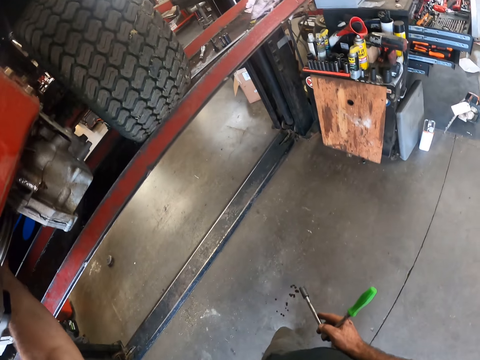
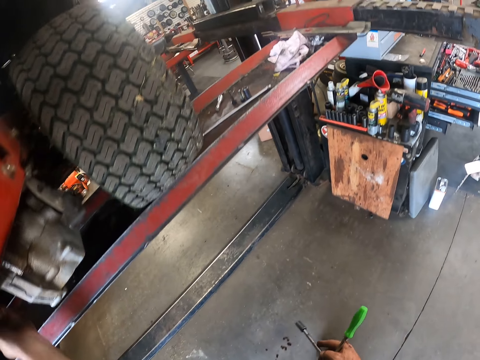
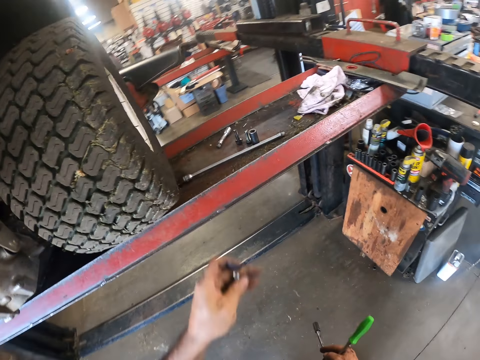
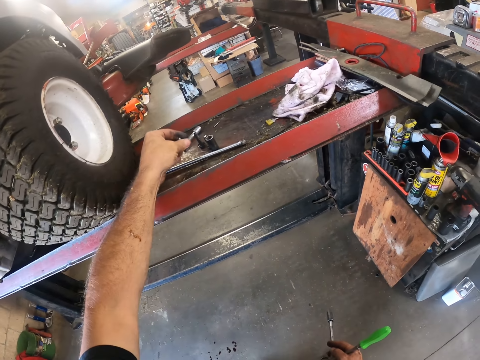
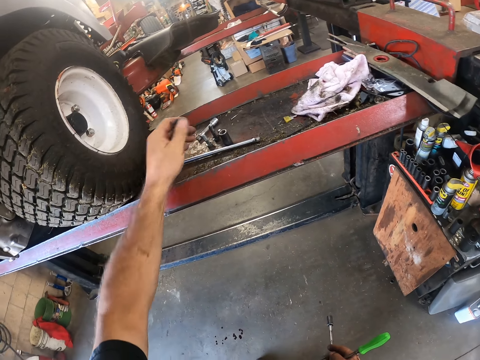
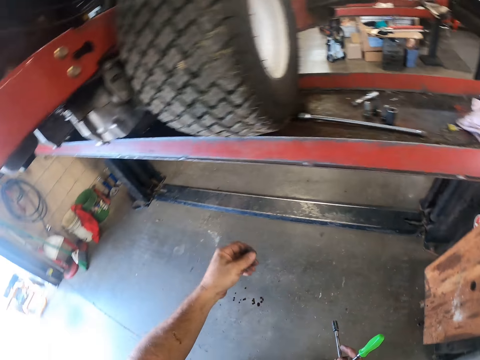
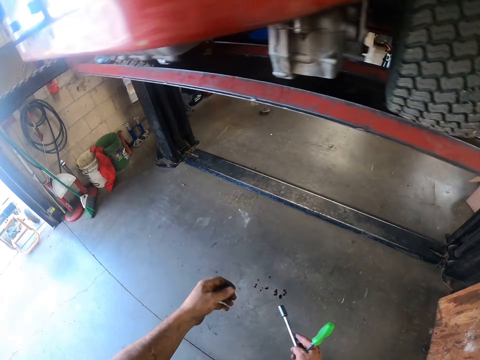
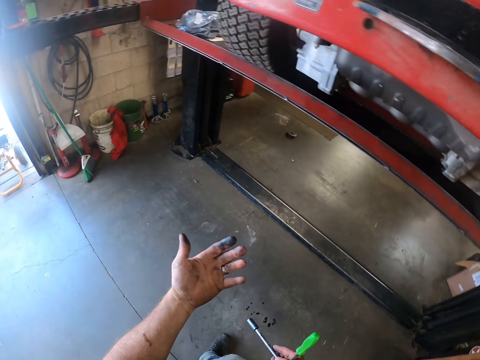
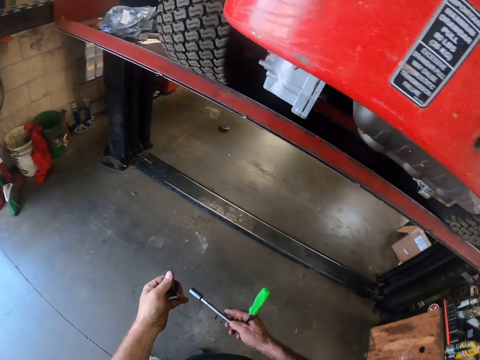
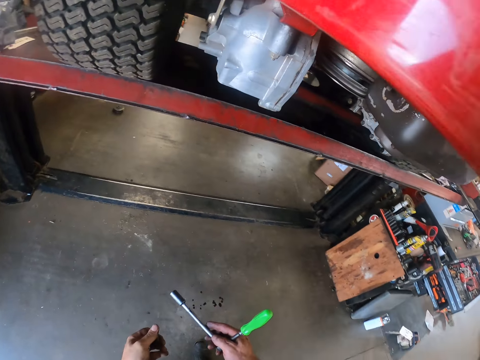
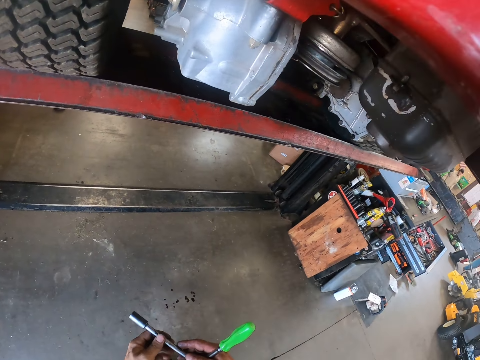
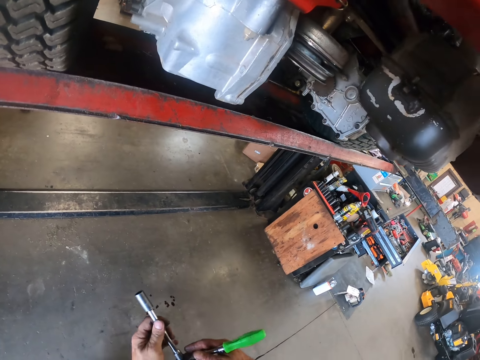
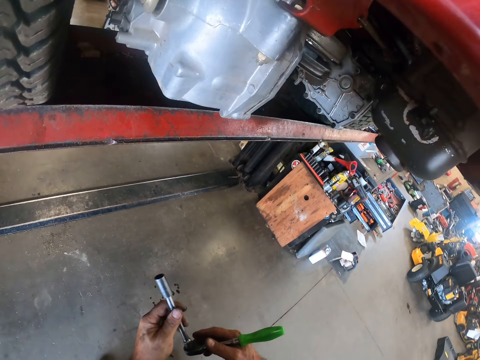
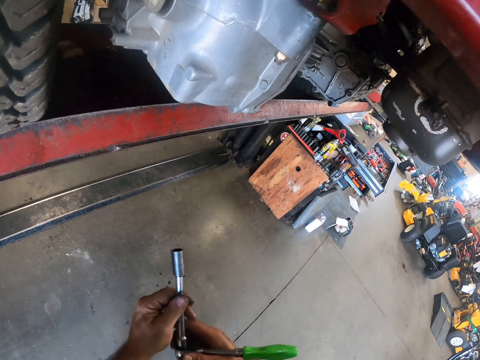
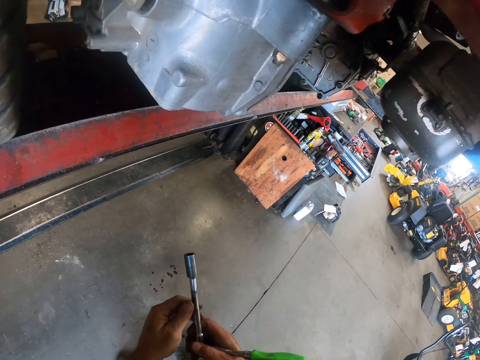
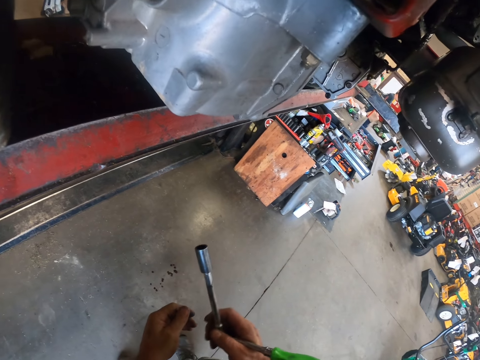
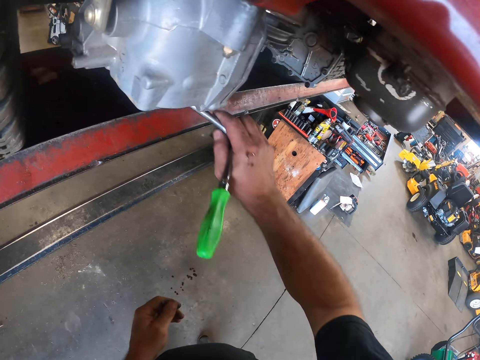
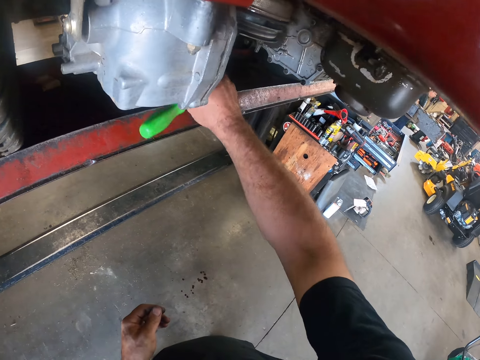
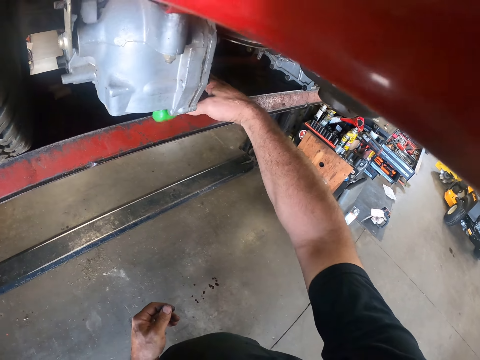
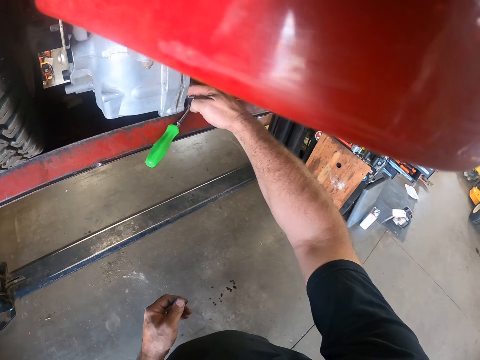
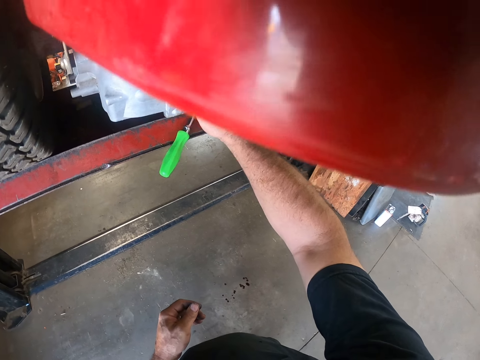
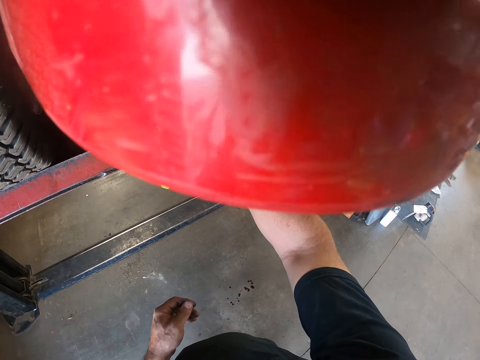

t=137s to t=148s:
The camera wearer places the bolt on the workshop lift. He looks at his hand. He holds the tap spanner-screwdriver with his hands. He places the tap spanner-screwdriver on the workshop lift.

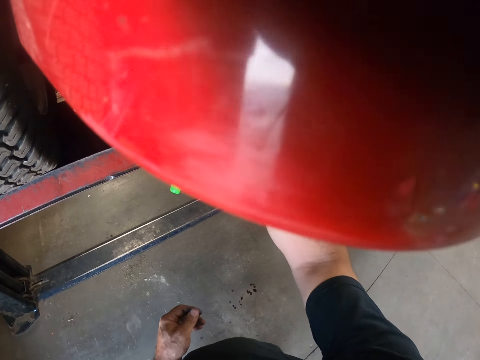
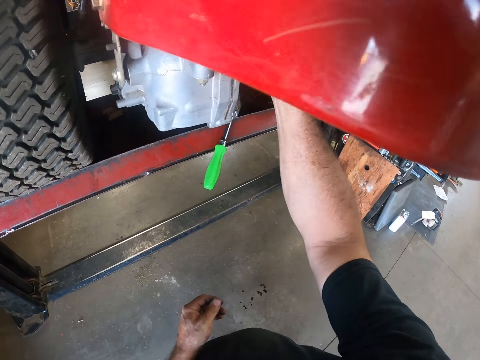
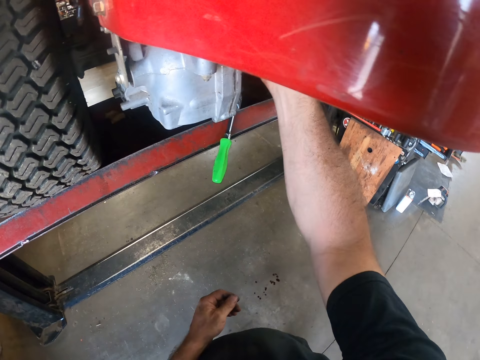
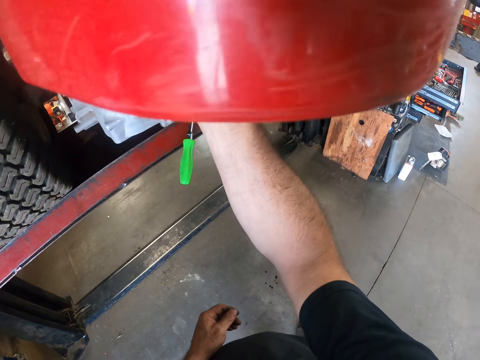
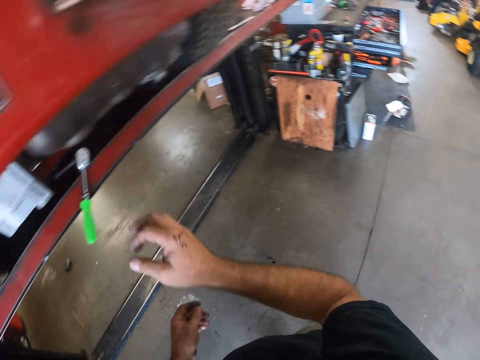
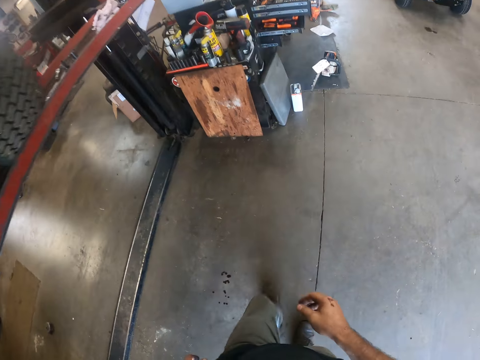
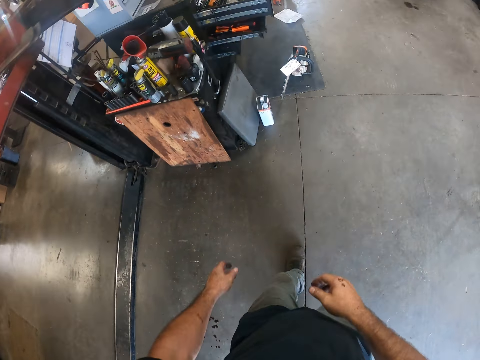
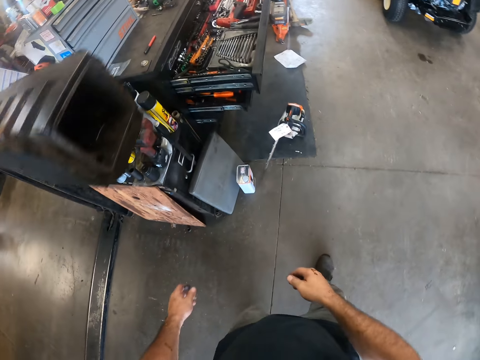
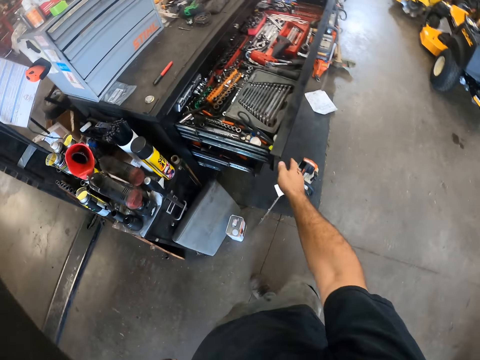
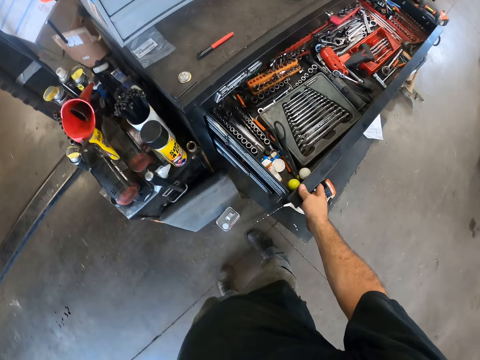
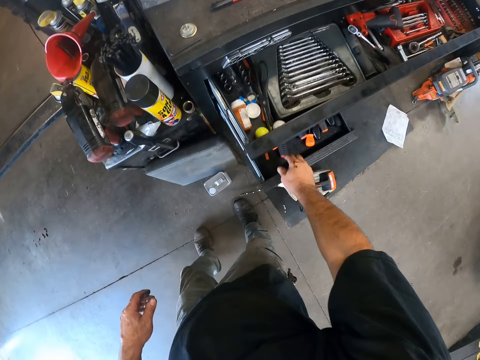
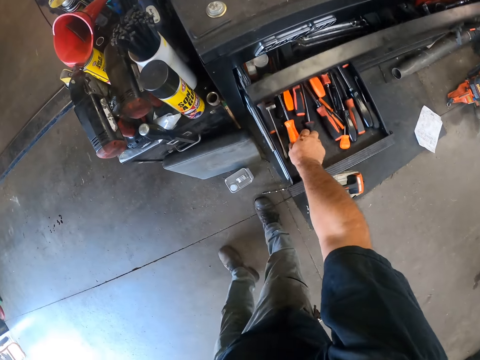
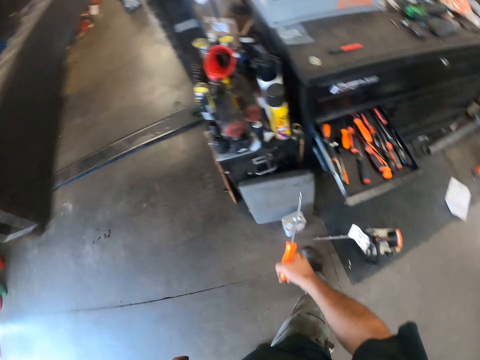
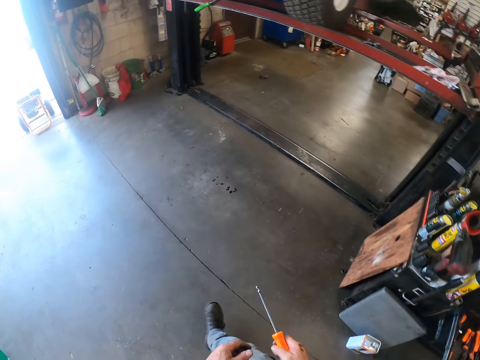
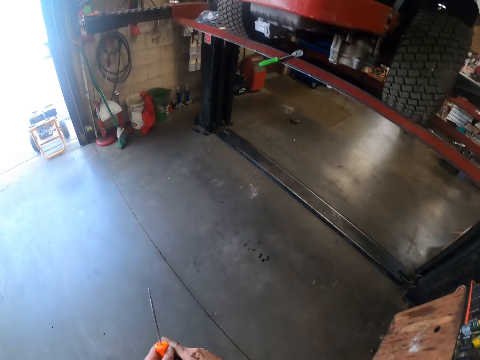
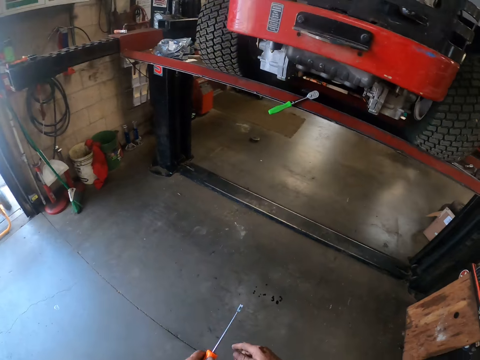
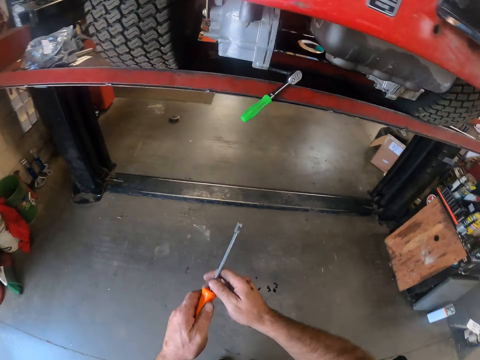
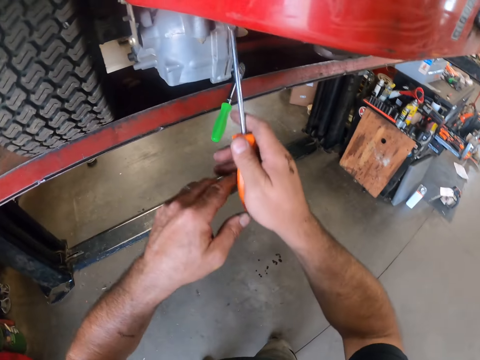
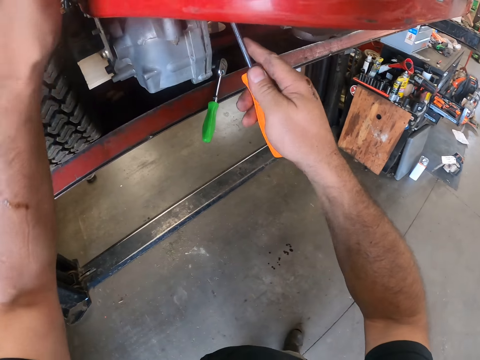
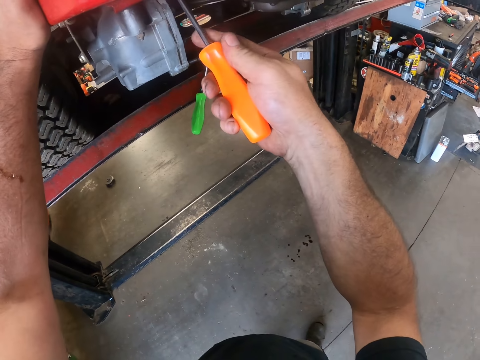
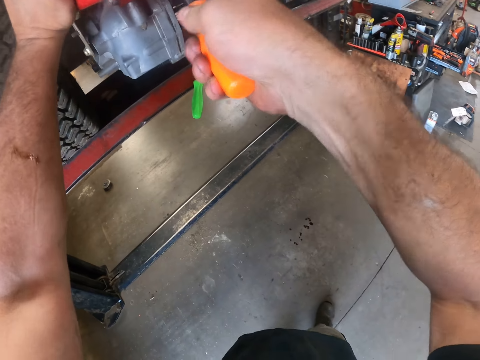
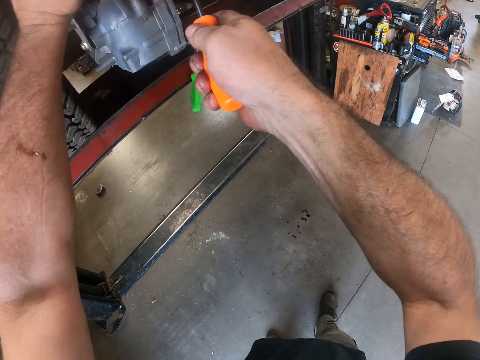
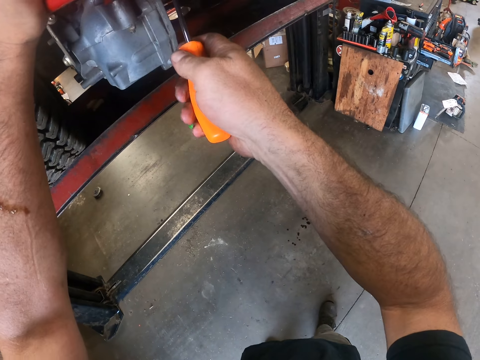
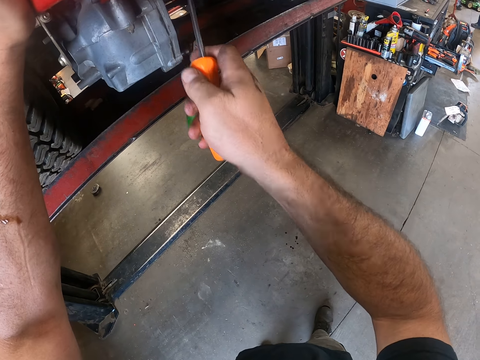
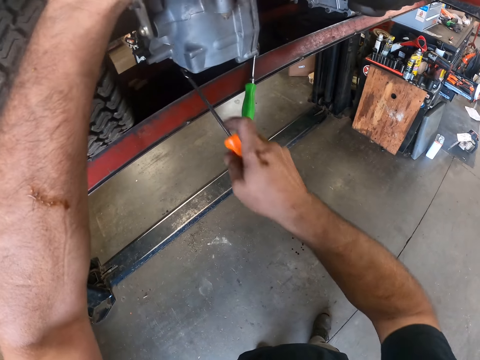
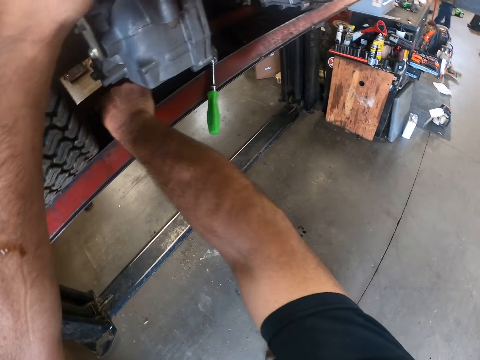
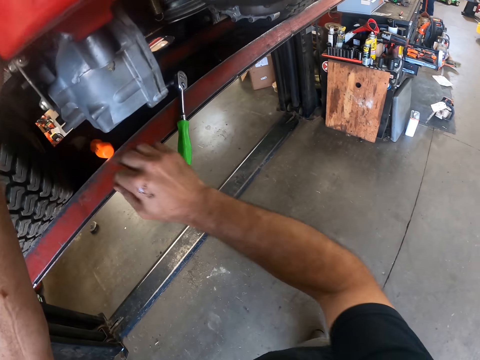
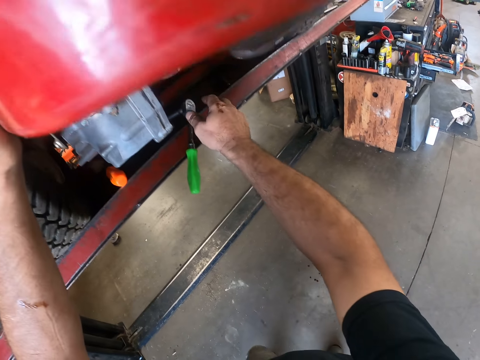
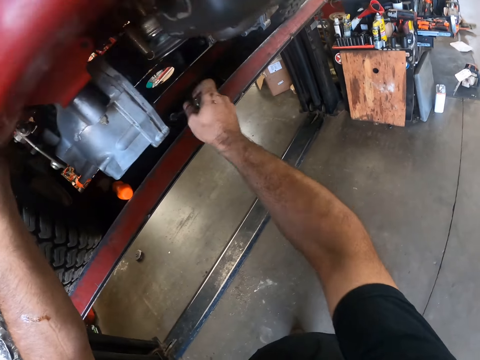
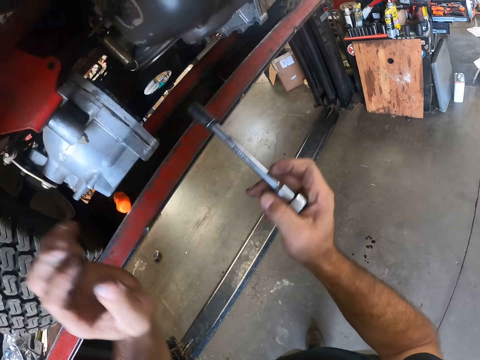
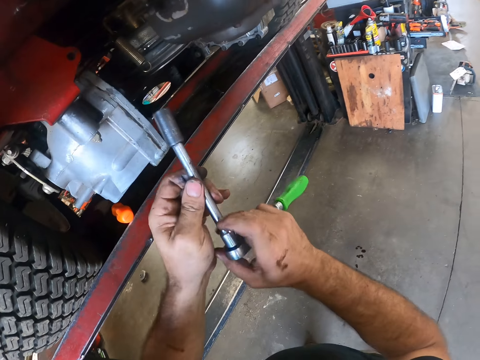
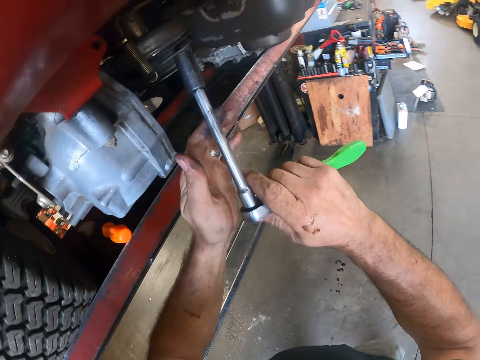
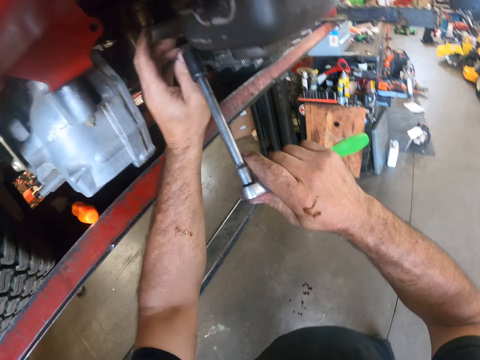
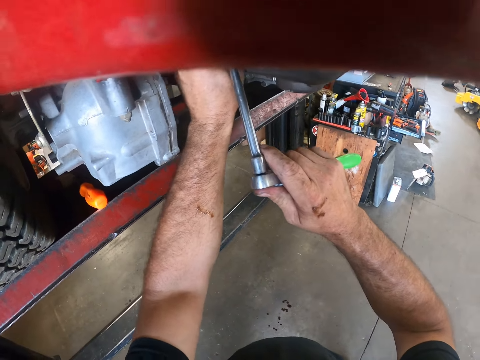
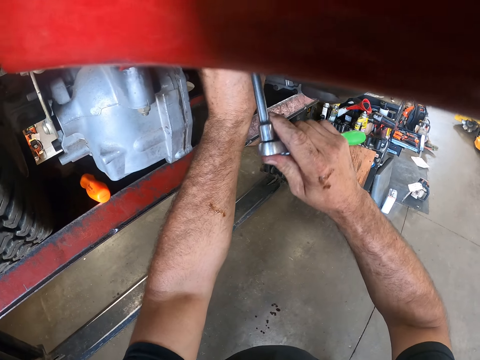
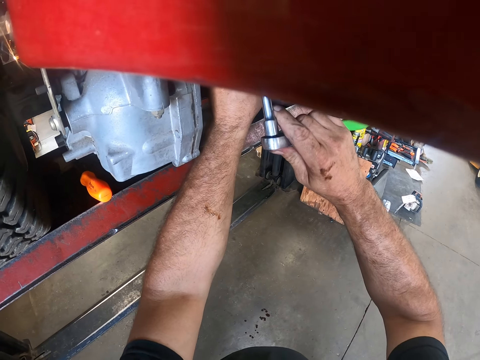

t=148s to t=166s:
The camera wearer unscrews the bolt with his right hand. He touches the car. He removes his right hand from the lawn mower. He walks in the room. He closes the spanner section of the tool cabinet with his right hand. He picks up a chisel from the chisel section of the tool cabinet with his right hand. He walks close to the car. He fixes the lawn mower with the chisel. He places the chisel on the workshop lift. He picks up the tap spanner-screwdriver with his right hand. He holds the tap spanner-screwdriver with his hands. He unscrews the bolt with the tap spanner-screwdriver.
